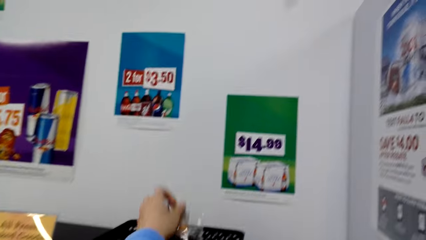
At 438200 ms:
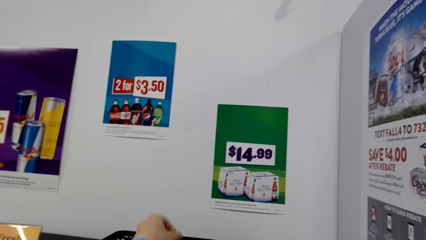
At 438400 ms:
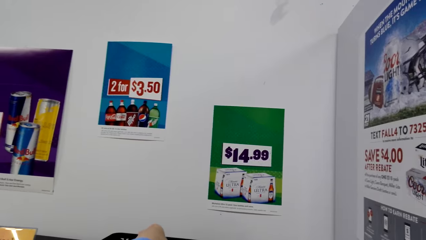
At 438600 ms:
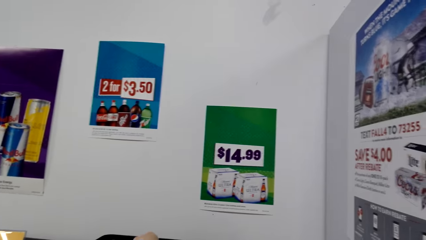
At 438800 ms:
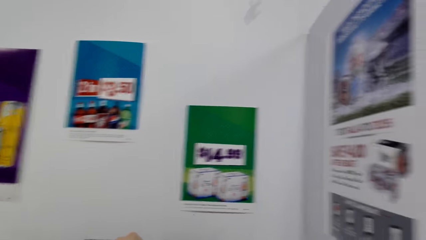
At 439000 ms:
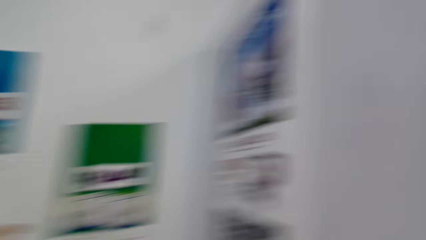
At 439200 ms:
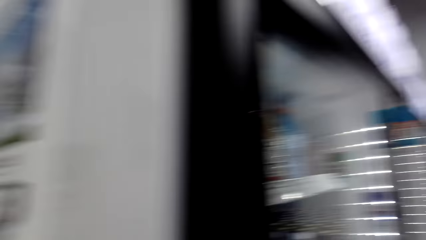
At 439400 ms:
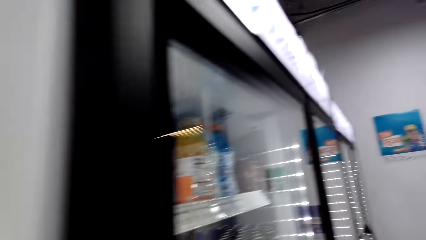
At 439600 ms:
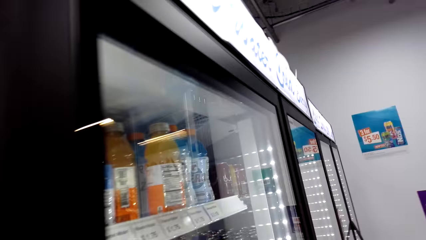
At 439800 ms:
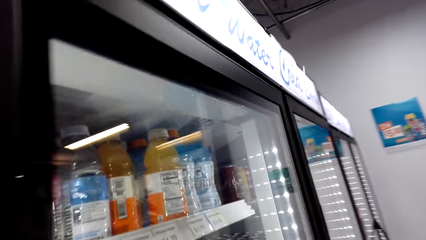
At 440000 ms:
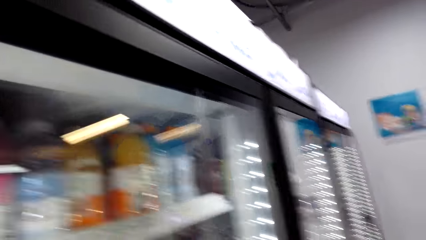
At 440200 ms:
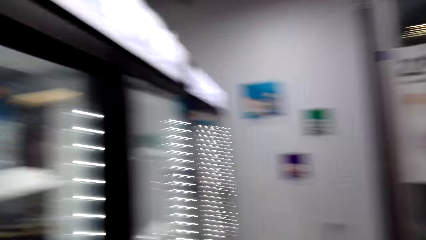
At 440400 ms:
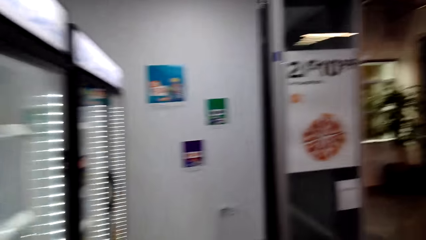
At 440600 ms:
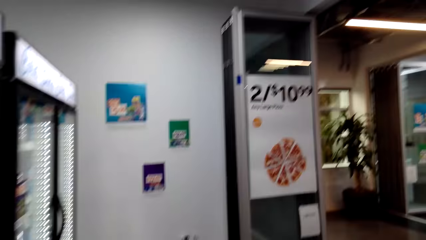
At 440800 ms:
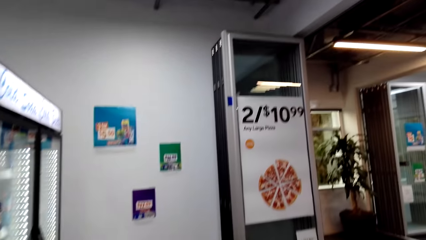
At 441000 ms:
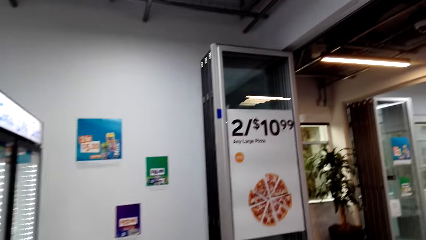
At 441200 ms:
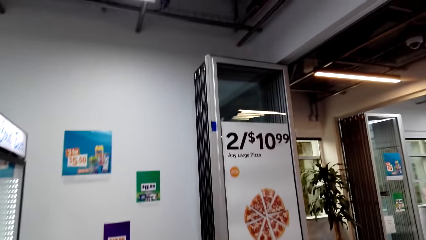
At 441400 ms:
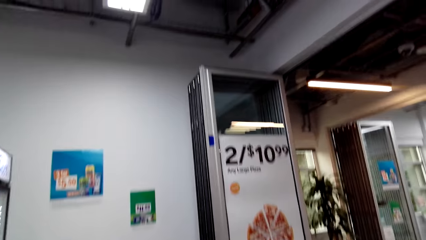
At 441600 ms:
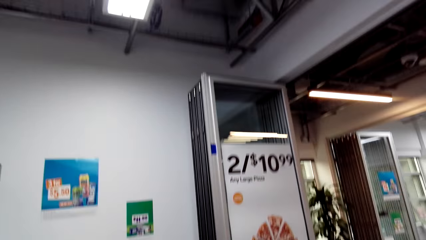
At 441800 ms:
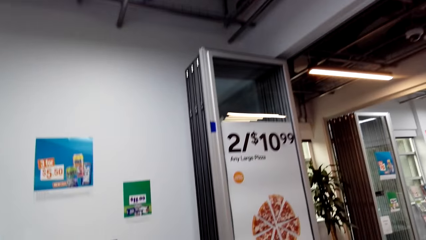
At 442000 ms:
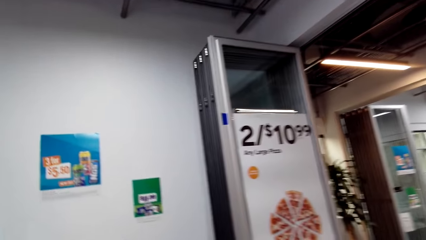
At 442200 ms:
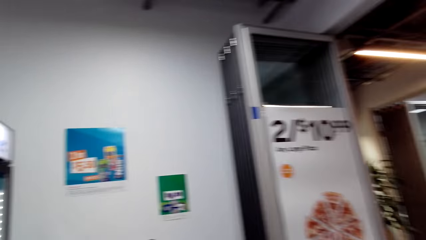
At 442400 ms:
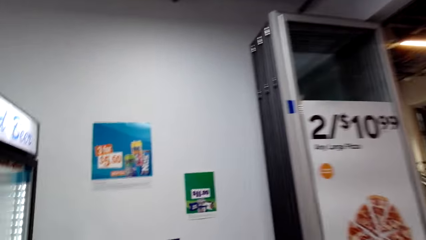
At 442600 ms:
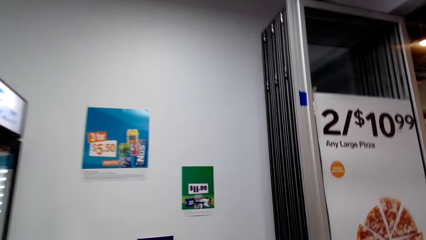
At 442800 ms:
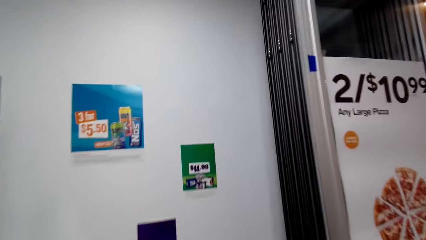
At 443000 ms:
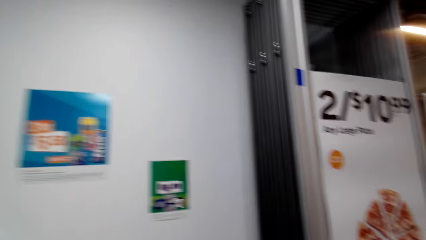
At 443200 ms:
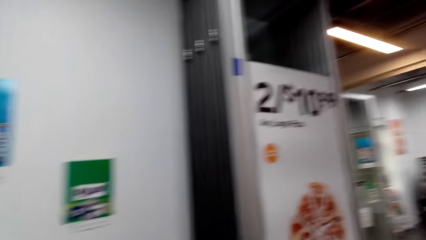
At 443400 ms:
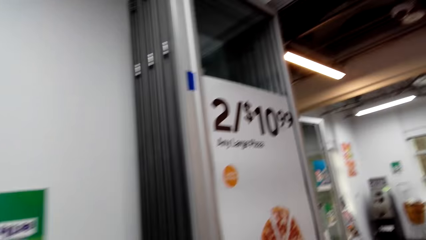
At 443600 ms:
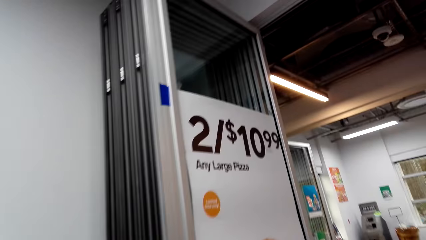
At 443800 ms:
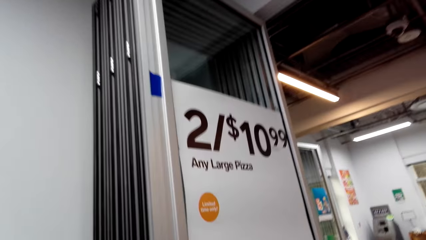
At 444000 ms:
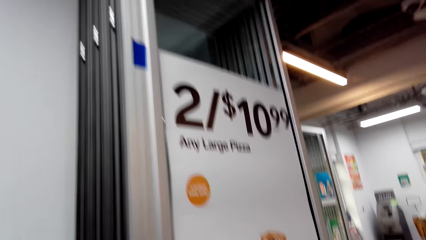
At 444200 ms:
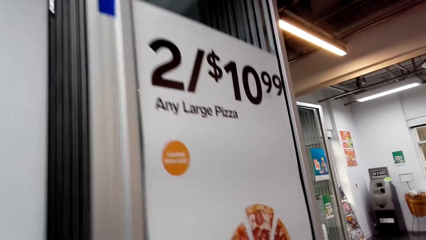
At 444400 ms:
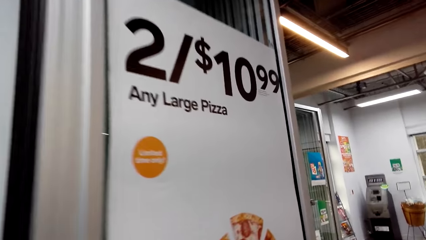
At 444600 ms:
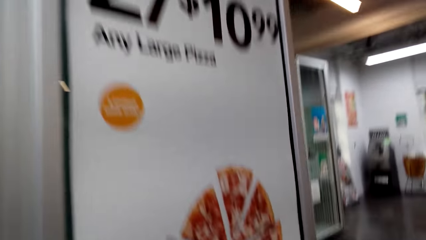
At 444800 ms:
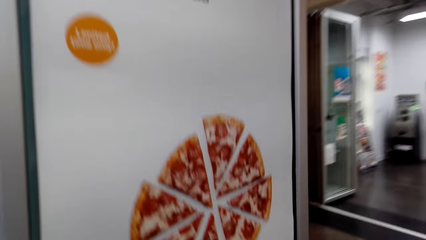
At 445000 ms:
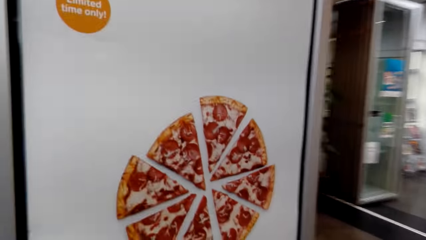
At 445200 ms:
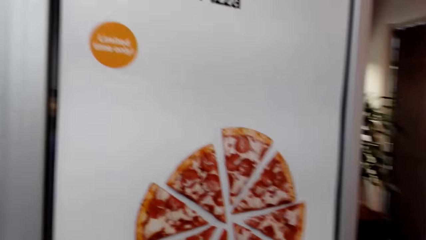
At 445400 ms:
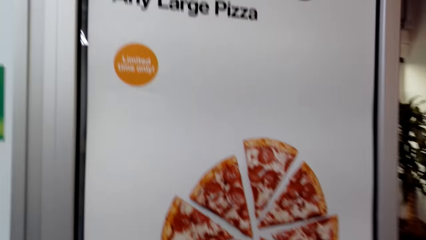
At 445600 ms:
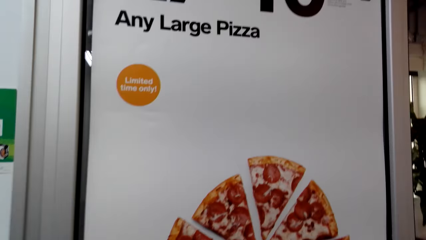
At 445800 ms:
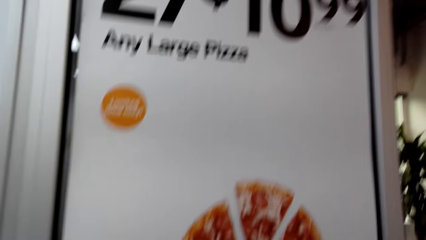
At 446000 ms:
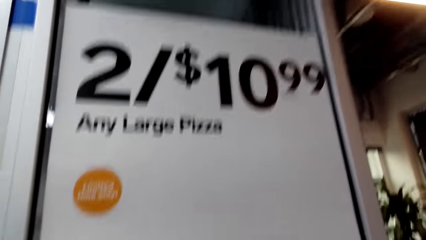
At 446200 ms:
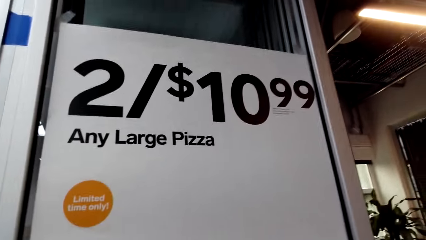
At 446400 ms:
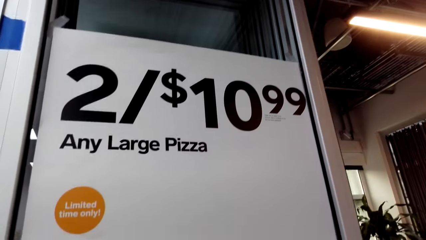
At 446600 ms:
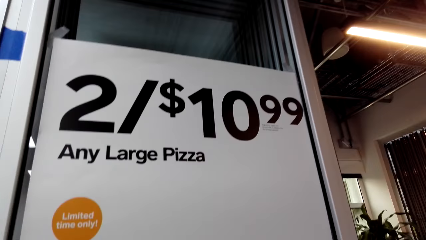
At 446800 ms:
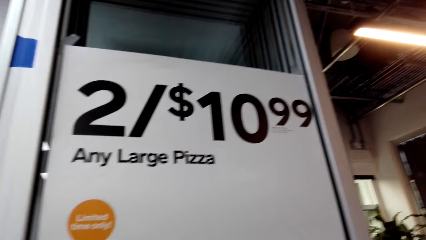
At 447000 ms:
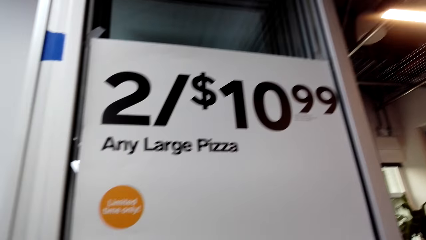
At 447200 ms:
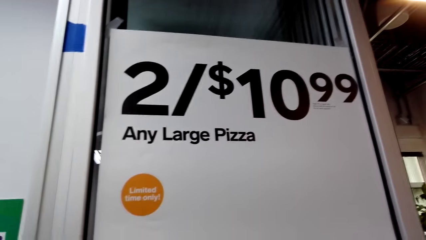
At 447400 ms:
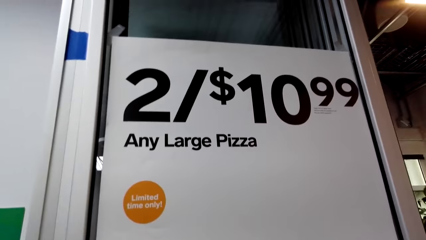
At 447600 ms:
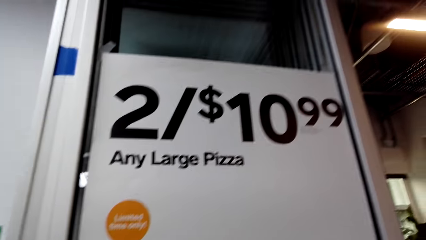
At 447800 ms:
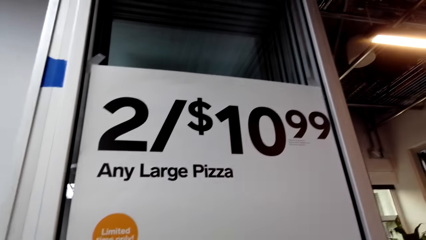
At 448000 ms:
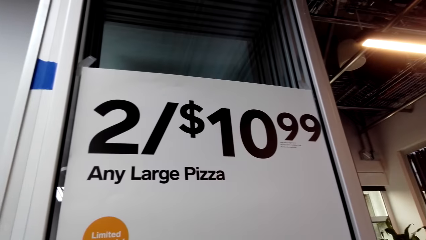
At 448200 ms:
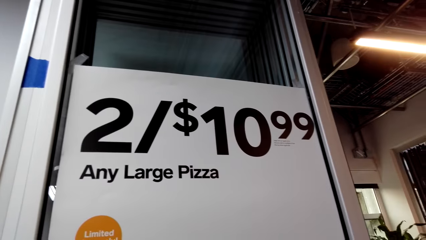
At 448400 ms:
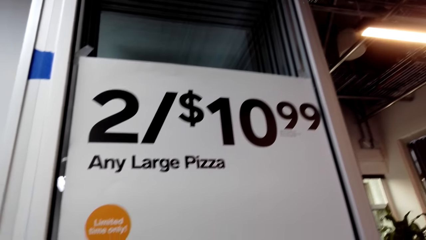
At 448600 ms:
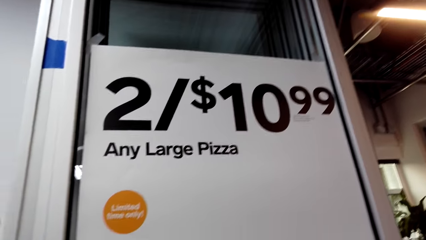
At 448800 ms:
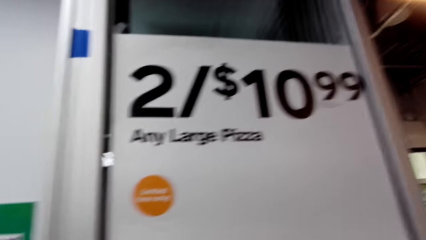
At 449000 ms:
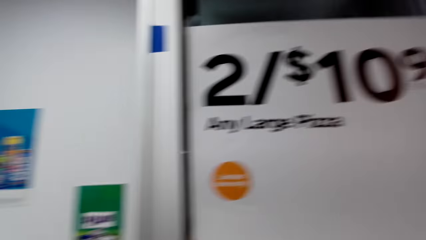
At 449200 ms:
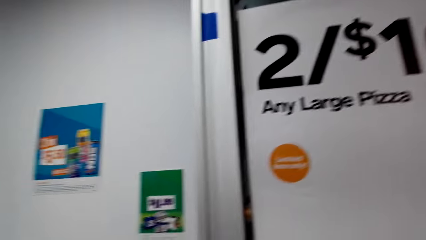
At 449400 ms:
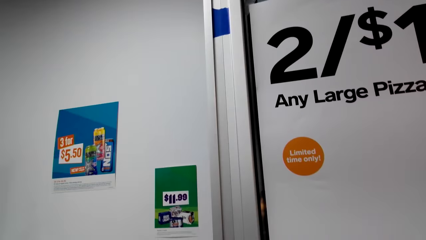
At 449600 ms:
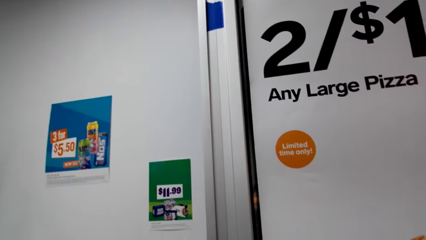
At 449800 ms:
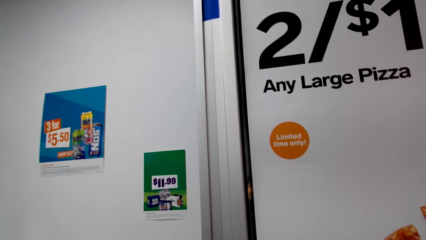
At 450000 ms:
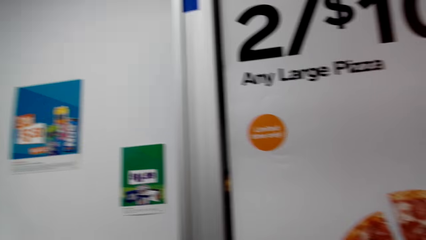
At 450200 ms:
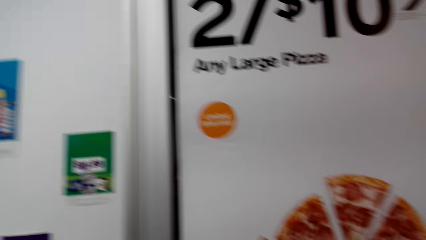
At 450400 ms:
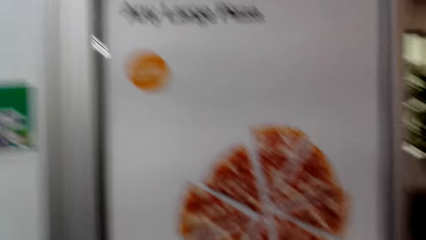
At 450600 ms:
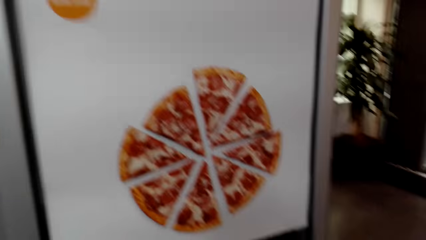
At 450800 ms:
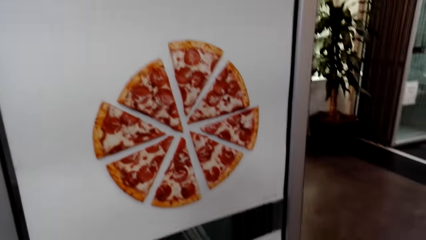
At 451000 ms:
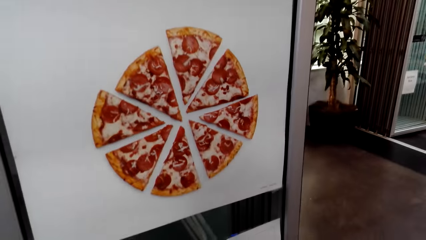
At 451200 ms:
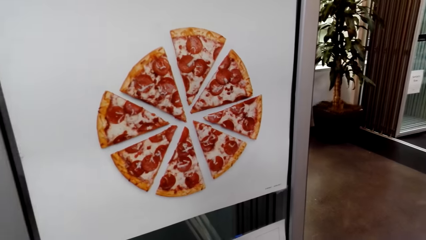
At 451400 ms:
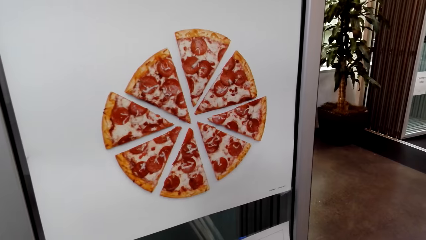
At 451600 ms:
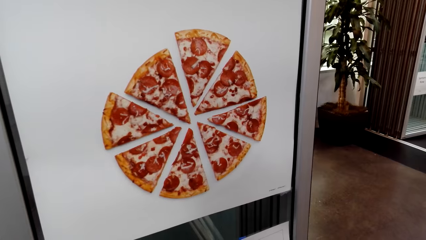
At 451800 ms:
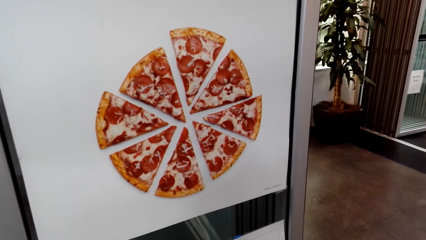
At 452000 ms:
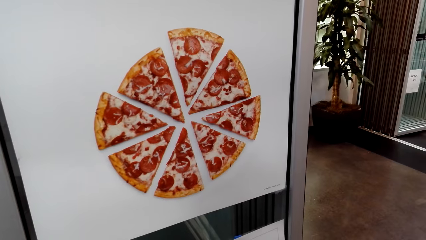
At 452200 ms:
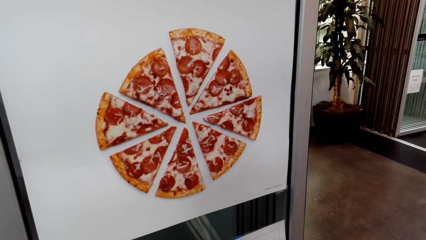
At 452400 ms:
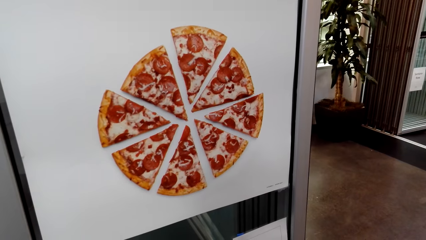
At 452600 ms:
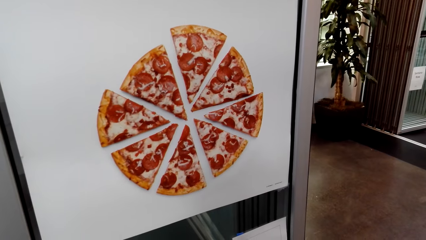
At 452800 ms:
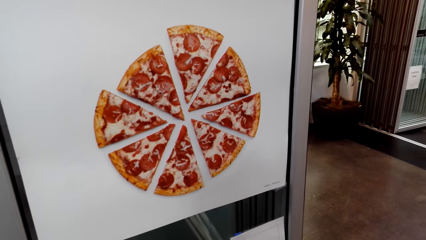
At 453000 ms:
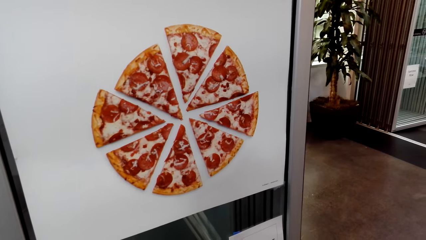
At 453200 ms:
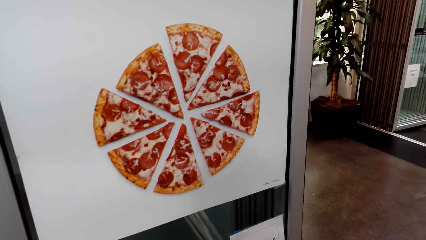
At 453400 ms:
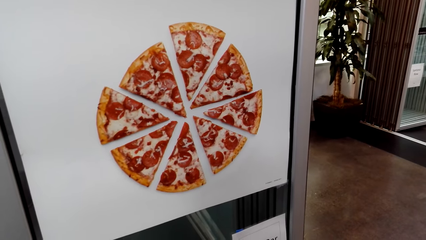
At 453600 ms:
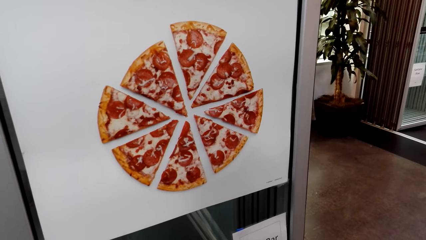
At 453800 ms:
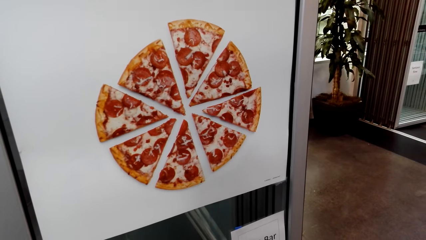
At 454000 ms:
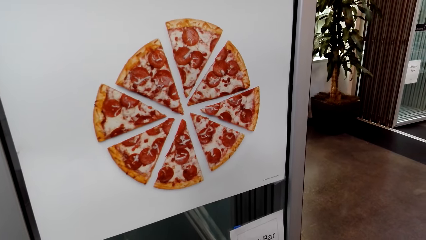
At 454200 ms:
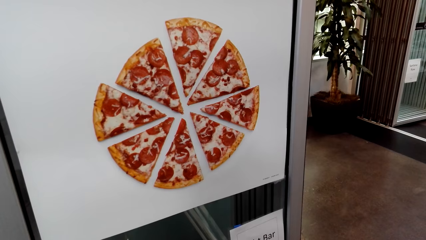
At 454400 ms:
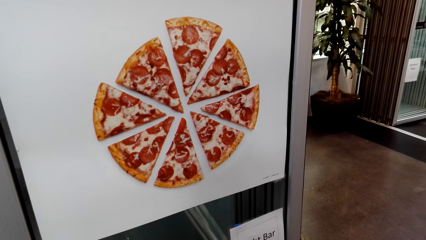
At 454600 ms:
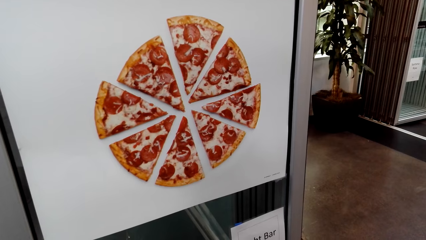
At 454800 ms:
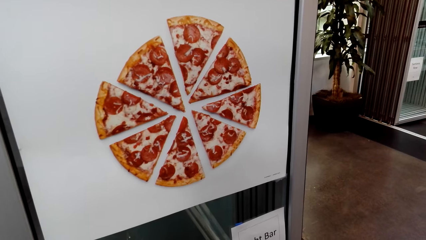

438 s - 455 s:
The camera wearer looks around a supermarket. They return a baked good. They put chocolate in a tray. They walk around the supermarket. They look around the supermarket.
